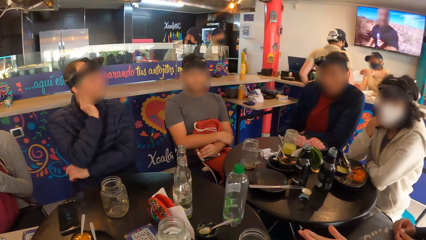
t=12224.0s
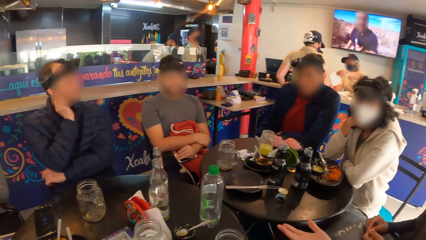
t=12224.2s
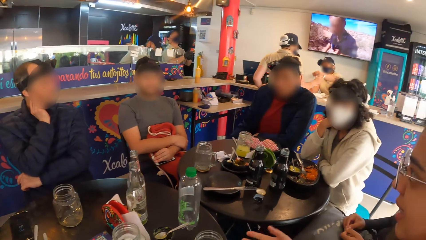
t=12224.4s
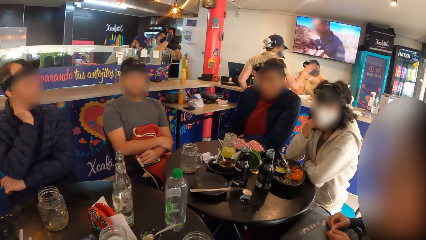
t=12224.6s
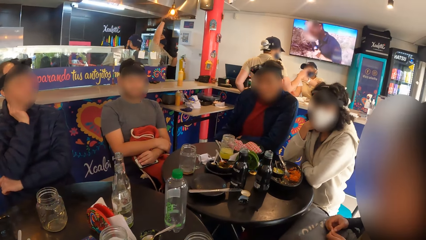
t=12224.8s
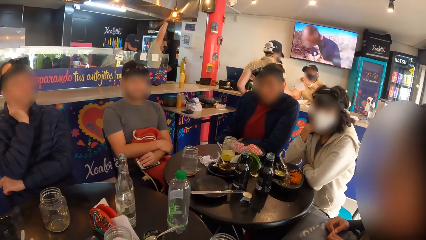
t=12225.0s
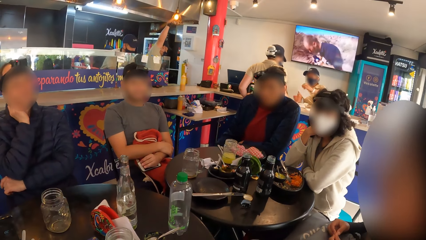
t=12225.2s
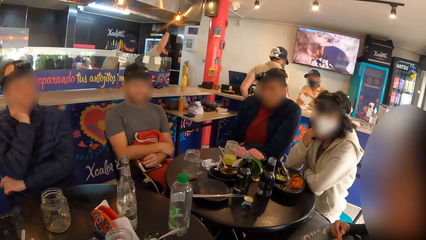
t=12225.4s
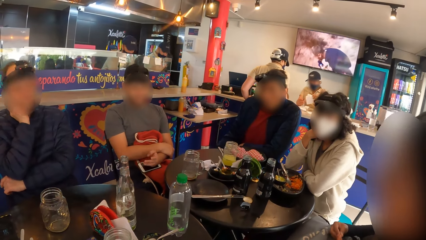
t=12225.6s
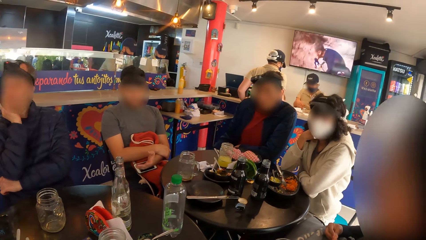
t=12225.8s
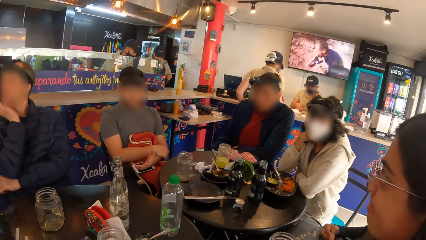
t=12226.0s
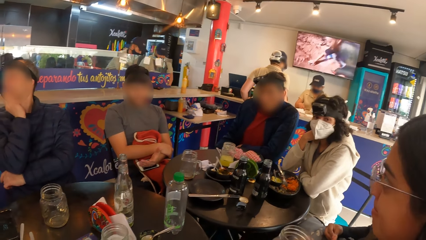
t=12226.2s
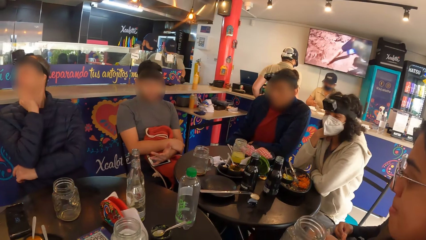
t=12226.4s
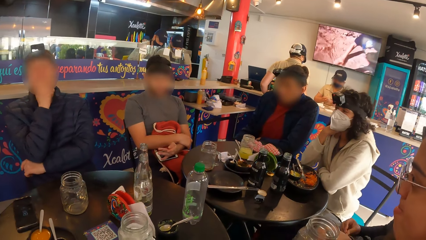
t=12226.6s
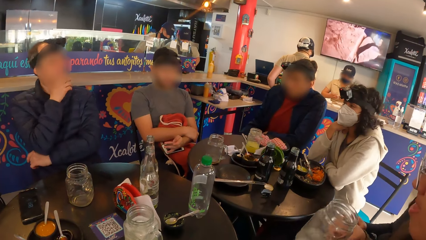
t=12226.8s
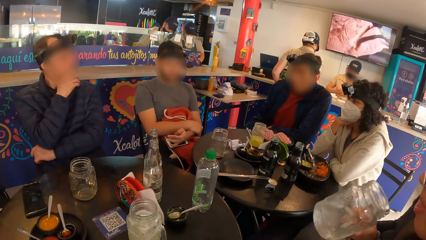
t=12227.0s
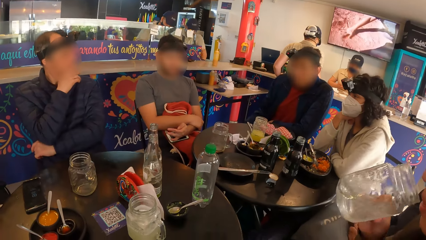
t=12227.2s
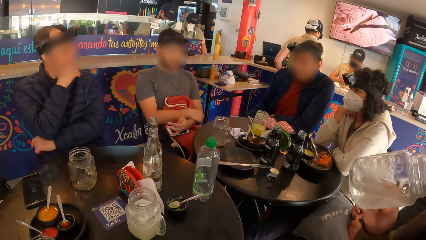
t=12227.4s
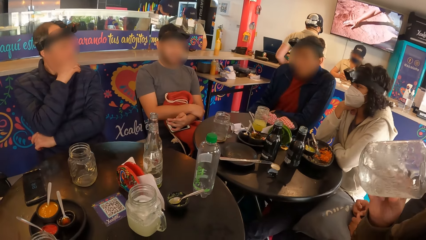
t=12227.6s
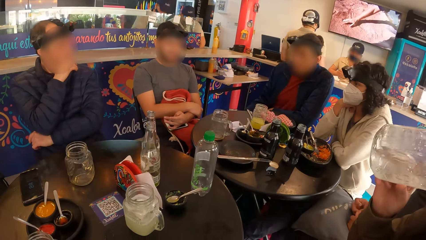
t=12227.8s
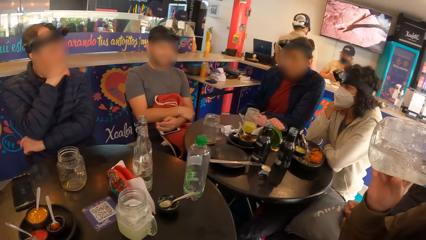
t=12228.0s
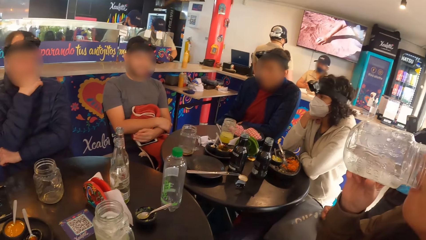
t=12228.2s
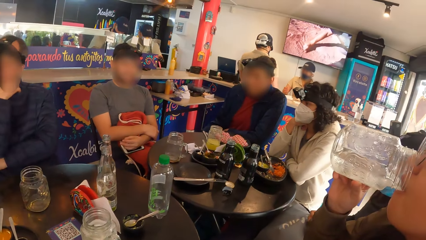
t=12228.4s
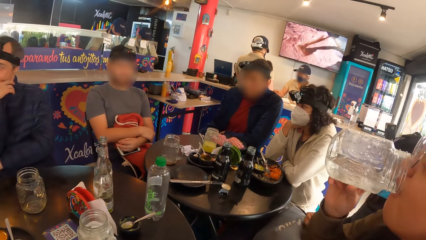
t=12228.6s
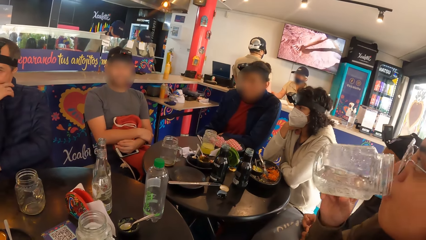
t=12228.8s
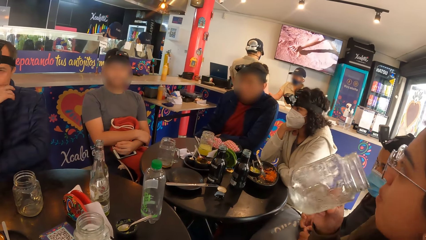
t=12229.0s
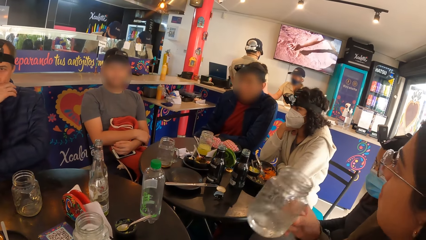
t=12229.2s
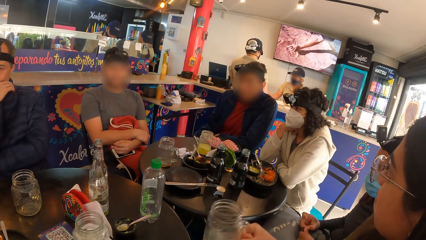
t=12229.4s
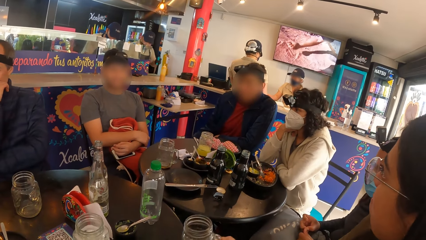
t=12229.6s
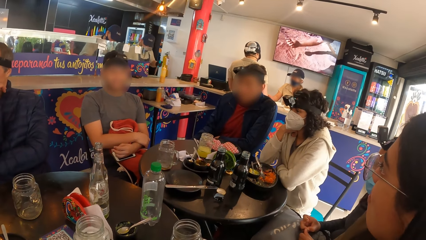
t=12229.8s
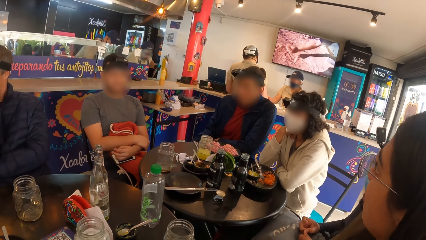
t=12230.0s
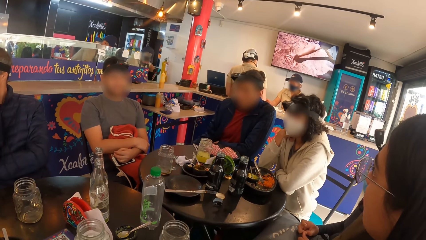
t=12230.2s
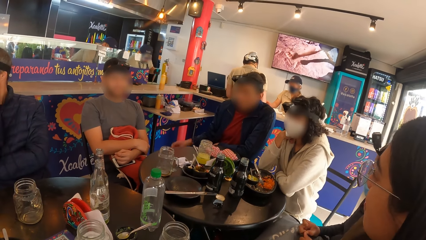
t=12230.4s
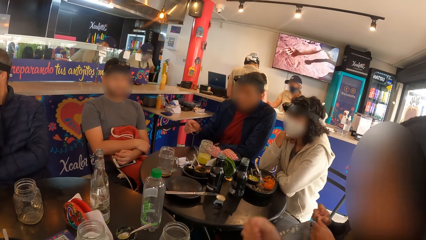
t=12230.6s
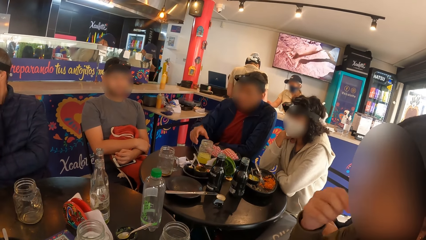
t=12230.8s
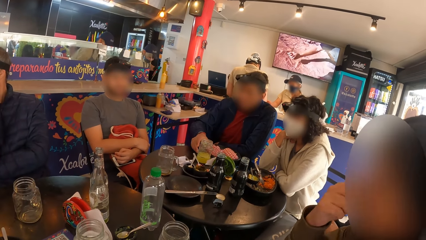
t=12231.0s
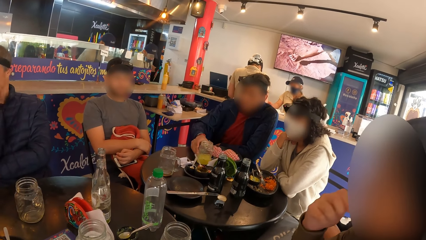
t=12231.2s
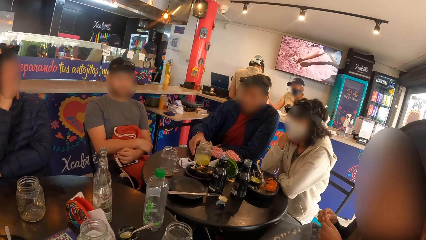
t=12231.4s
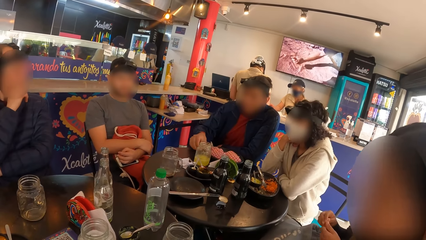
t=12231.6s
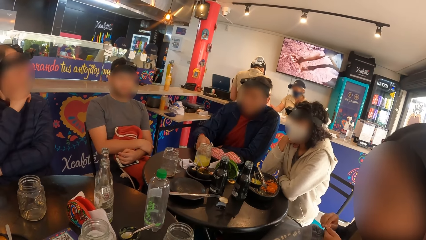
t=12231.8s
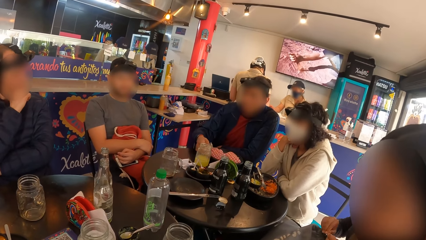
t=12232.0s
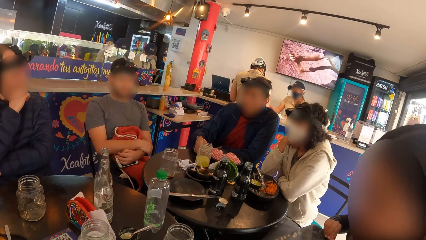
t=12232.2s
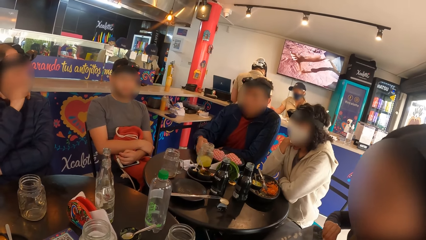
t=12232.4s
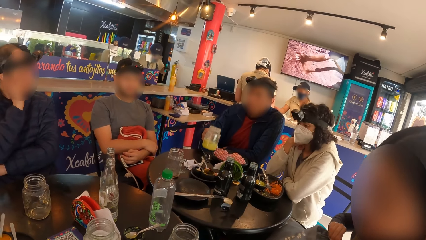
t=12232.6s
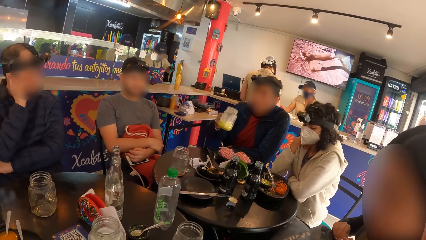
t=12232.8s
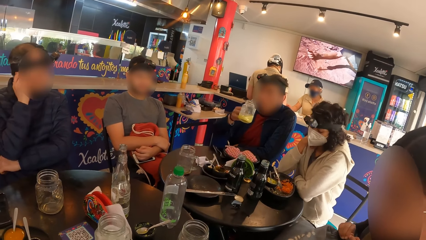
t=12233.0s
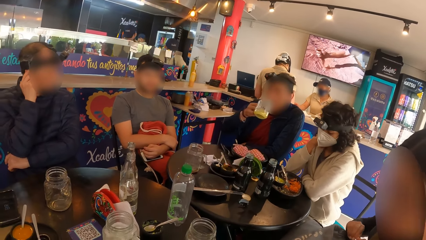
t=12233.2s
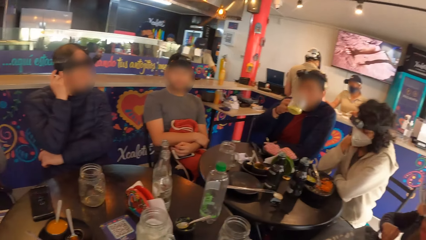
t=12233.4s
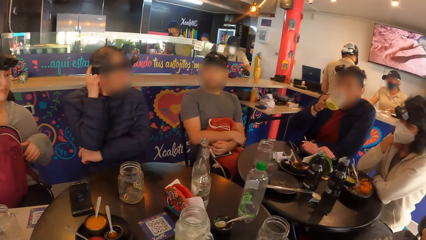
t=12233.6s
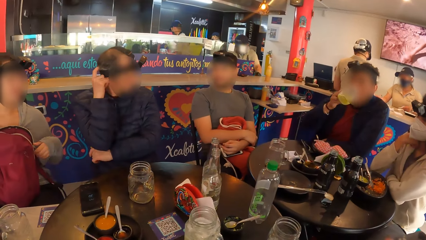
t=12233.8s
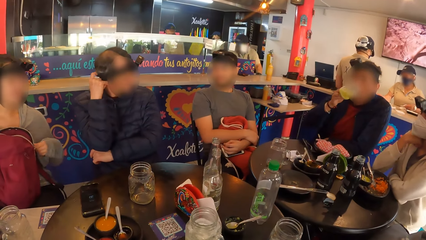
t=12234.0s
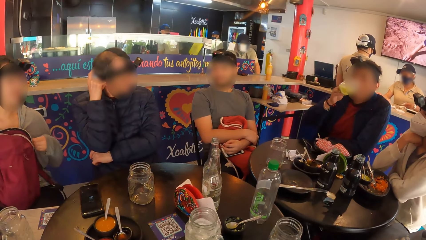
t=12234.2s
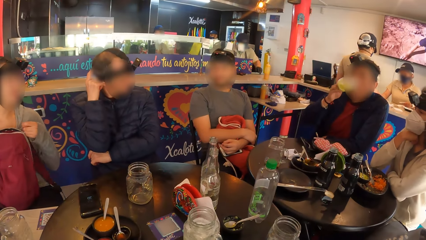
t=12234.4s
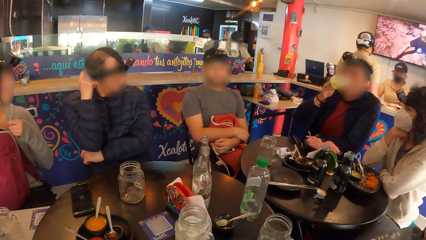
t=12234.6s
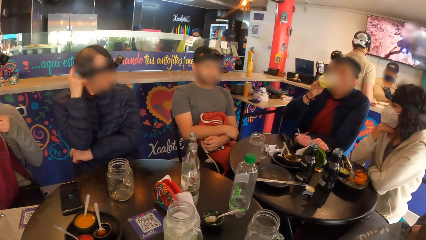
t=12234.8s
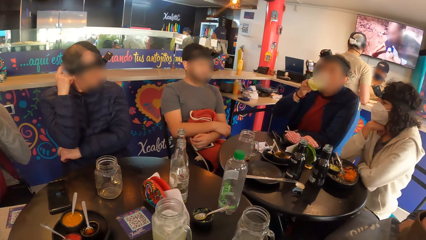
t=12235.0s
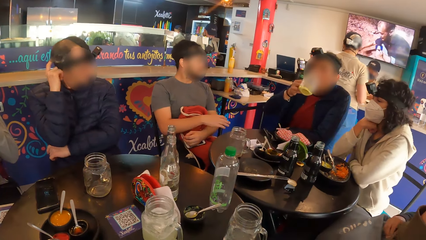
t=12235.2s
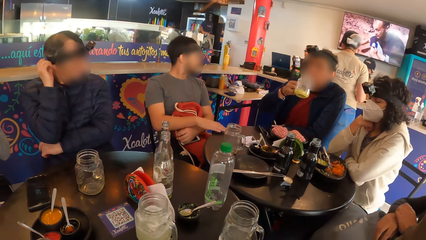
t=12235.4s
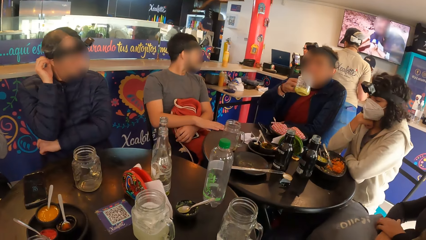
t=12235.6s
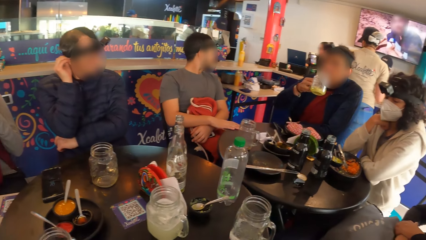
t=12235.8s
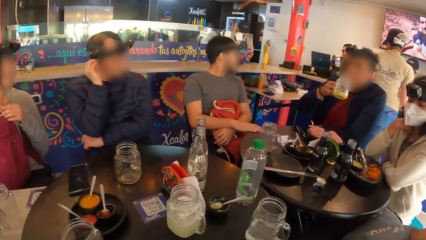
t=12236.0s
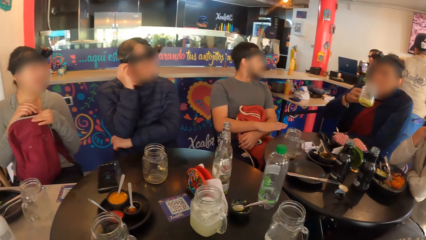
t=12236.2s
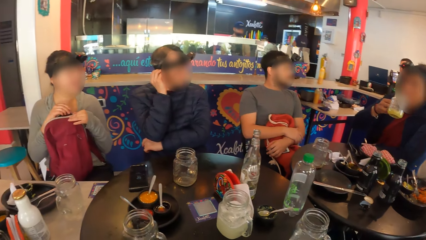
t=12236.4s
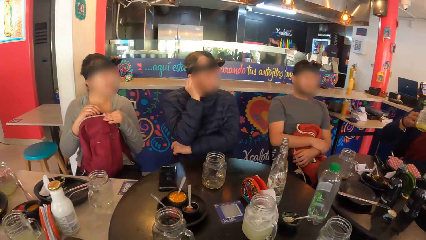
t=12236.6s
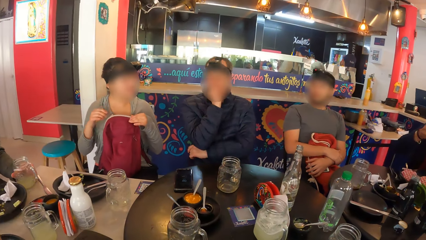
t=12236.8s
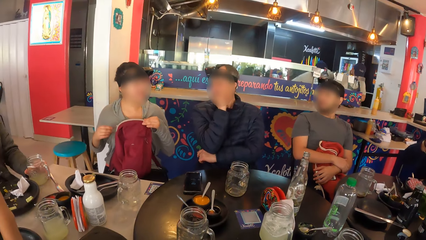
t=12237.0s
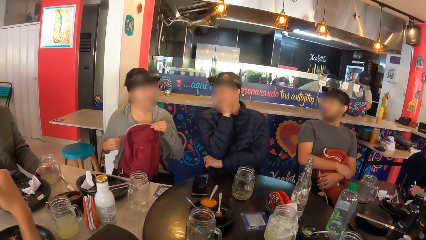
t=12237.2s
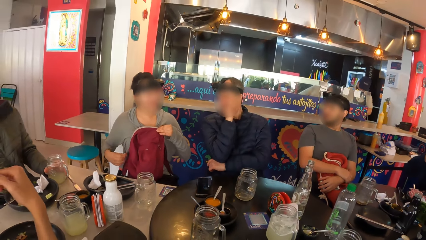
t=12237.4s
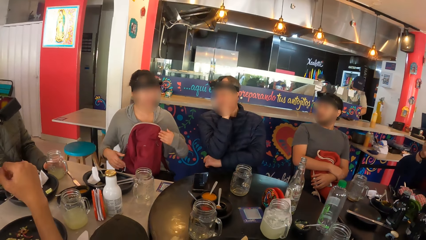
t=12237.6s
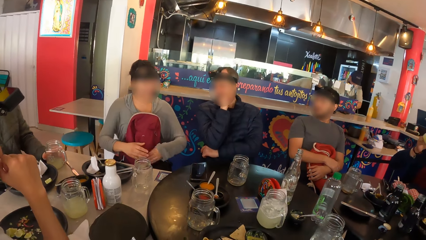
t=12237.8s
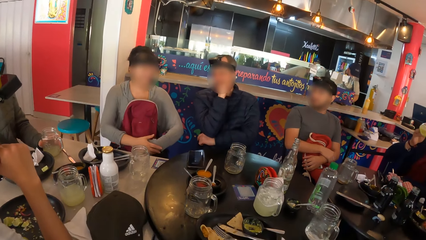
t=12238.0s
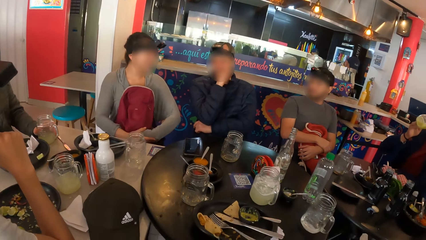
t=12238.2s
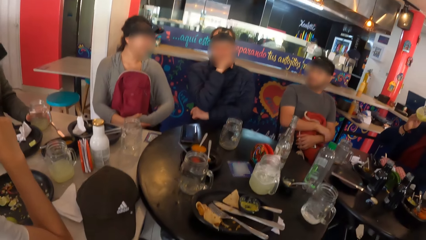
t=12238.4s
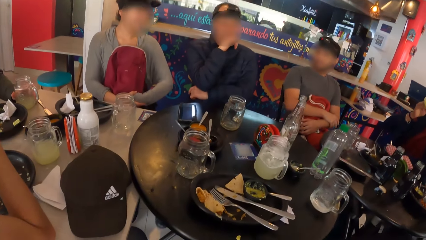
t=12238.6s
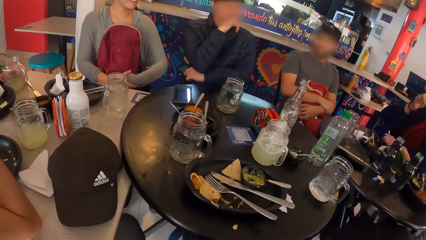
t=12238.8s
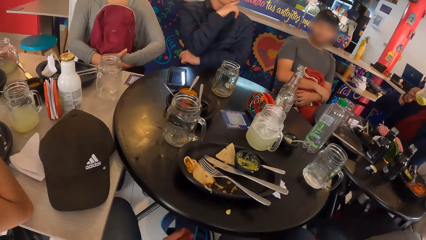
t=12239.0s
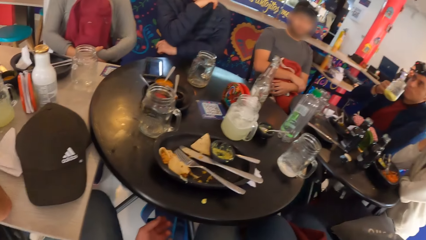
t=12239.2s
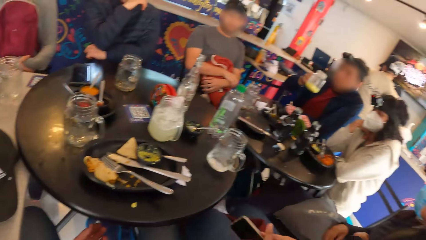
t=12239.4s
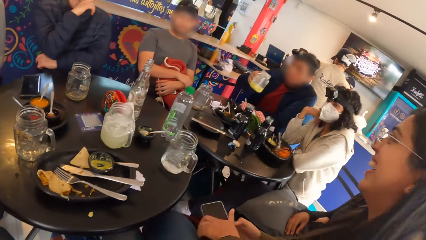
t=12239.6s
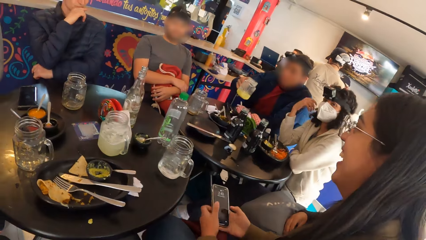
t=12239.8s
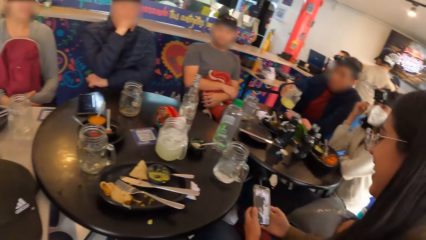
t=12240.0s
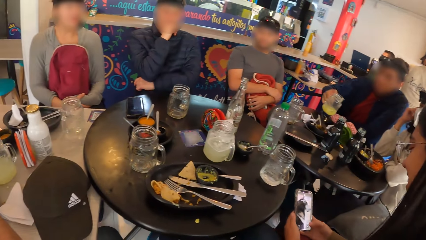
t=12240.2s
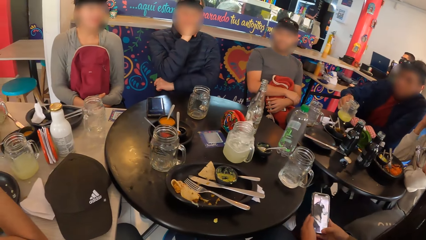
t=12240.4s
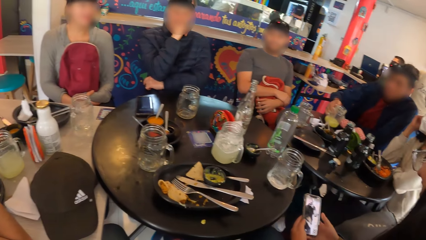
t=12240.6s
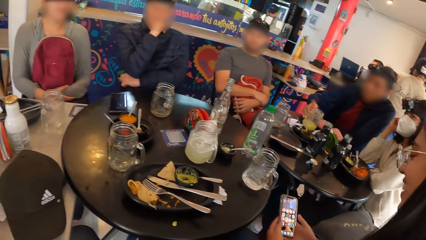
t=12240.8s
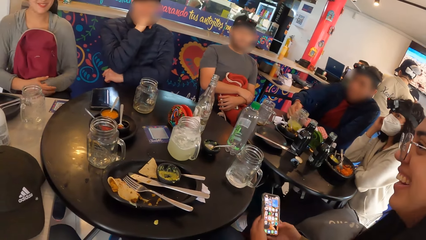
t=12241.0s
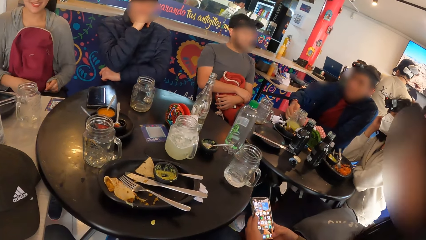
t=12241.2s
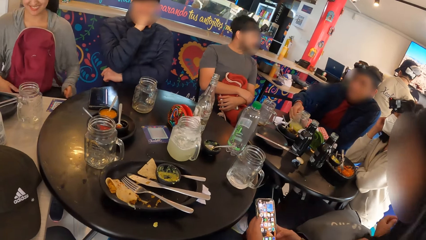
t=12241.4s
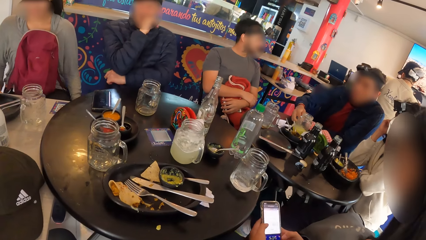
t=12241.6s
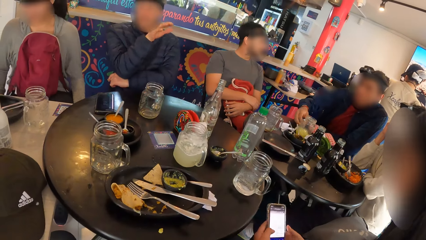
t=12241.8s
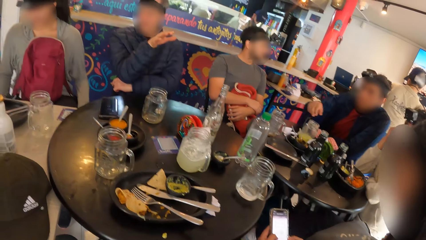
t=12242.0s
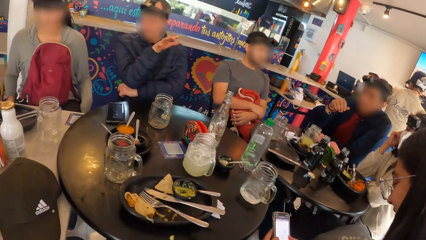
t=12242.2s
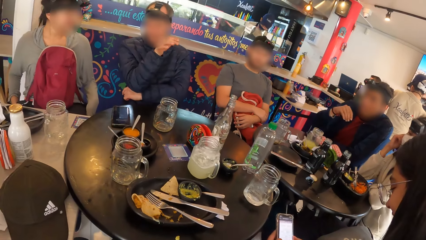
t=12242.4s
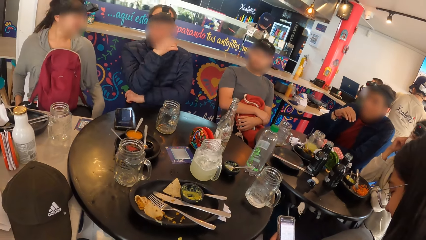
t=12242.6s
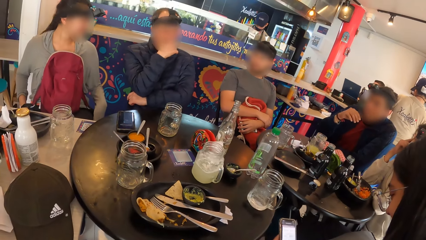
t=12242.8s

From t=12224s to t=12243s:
A man interacts with a woman. The woman drinks from the cup in her right hand. Another man interacts with another woman. The first woman drops the cup on the table with her right hand and raises her right hand to her face. A third man holds a cup on the table with his right hand. He picks the cup from the table with his right hand and drinks from the cup in his right hand. The second man scratches his head with his right hand. The second woman zips a bag on her lap with both hands. The third man taps his right hand on the table. The second man interacts with the second woman. The first woman operates the phone with both hands. The third man drops the cup on the table with his right hand.
